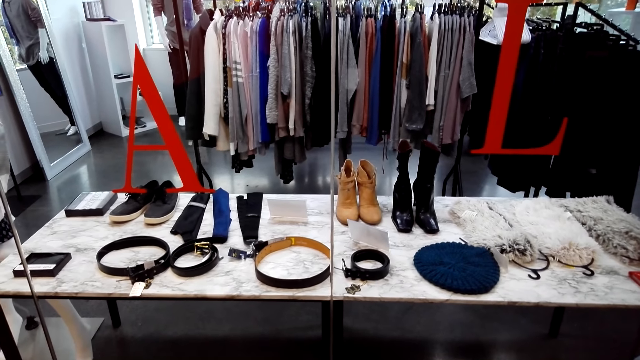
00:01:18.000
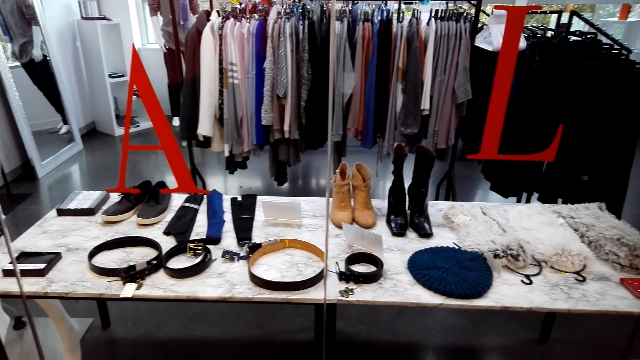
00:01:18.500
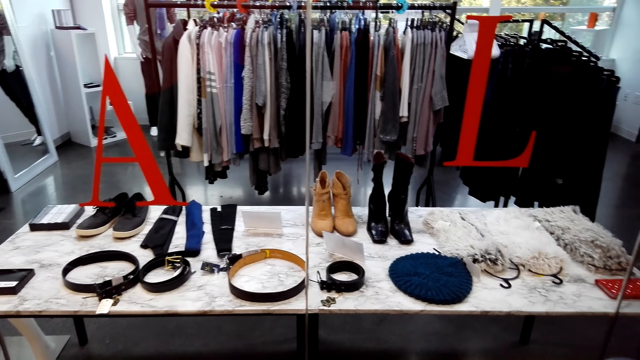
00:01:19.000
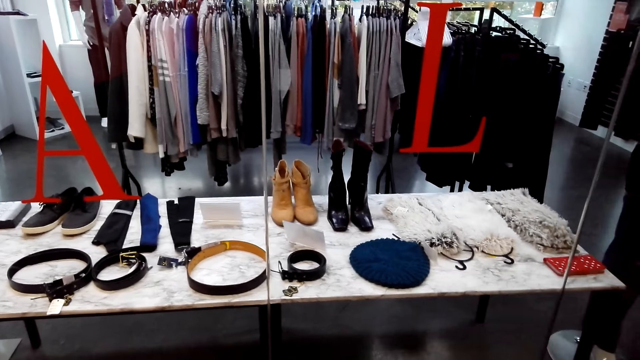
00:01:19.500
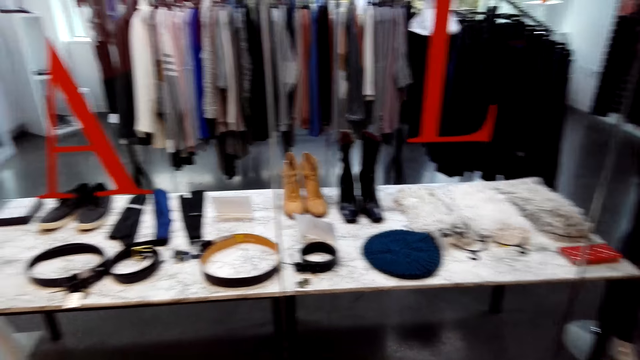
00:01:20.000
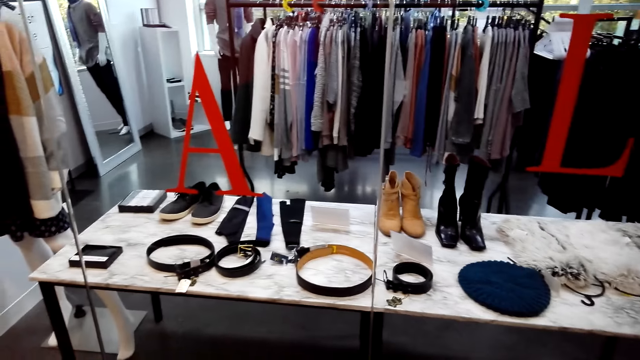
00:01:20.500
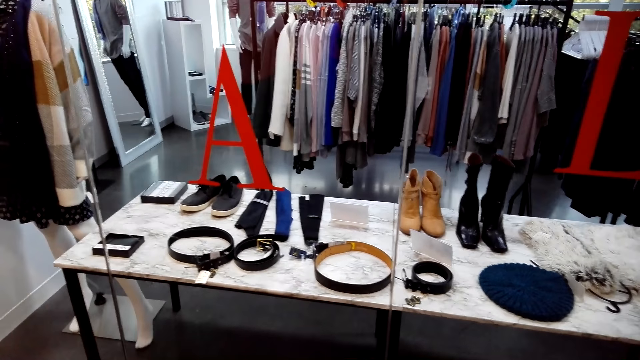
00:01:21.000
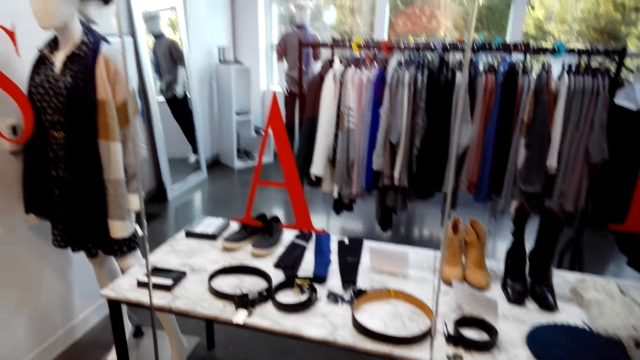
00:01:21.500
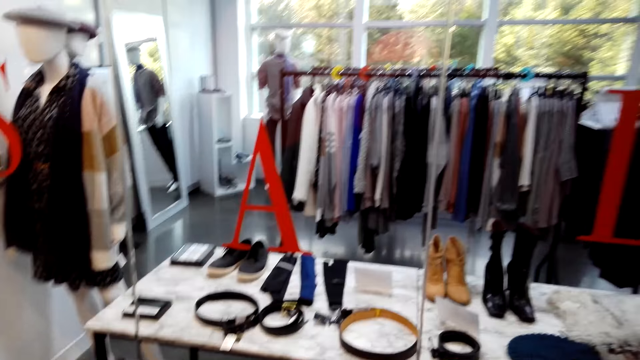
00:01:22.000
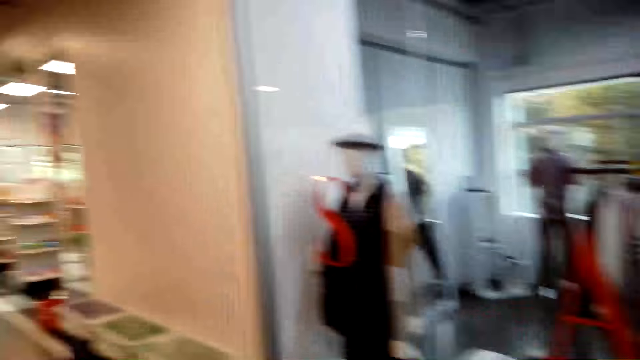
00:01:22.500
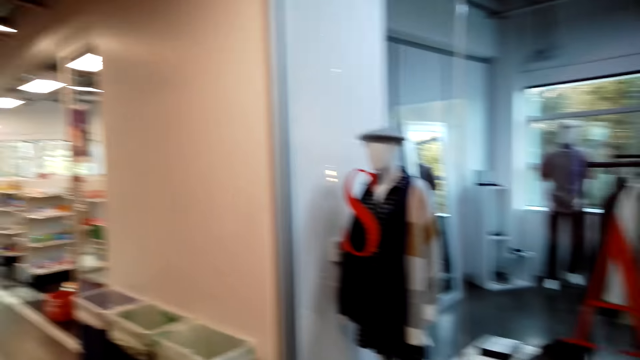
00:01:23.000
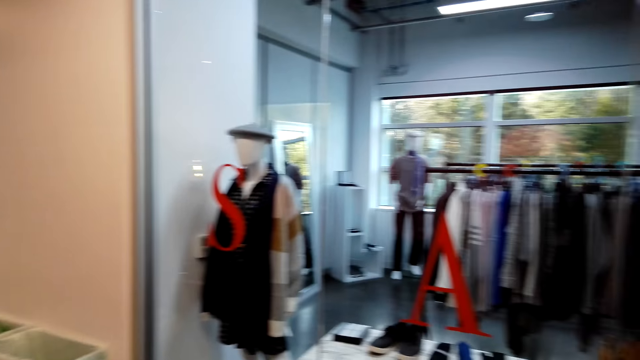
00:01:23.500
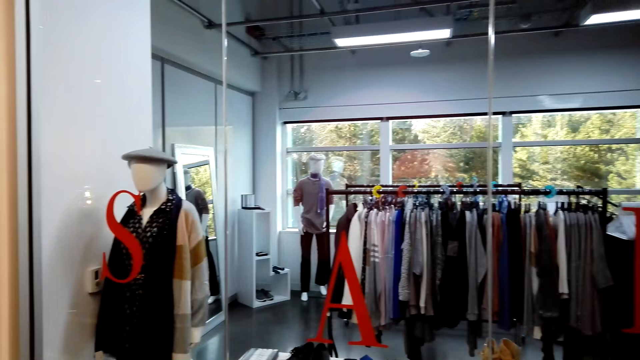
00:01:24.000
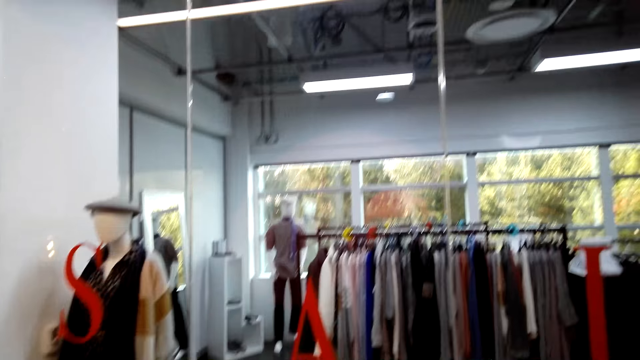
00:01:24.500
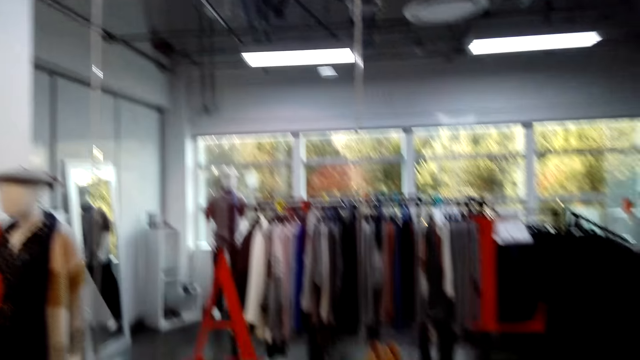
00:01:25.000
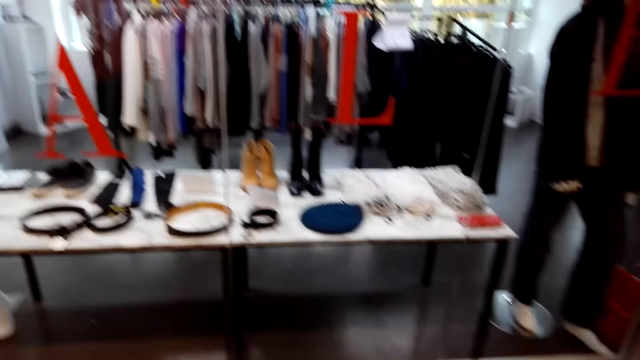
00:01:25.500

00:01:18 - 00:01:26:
The camera wearer looks around.

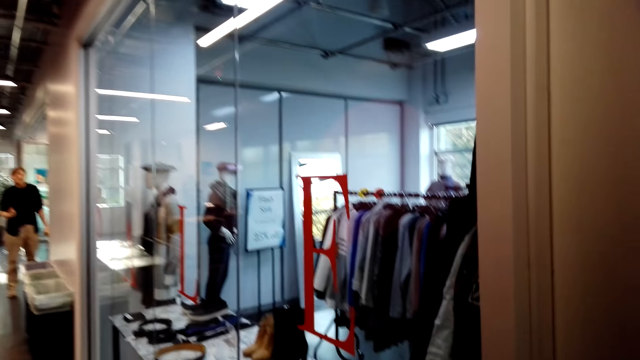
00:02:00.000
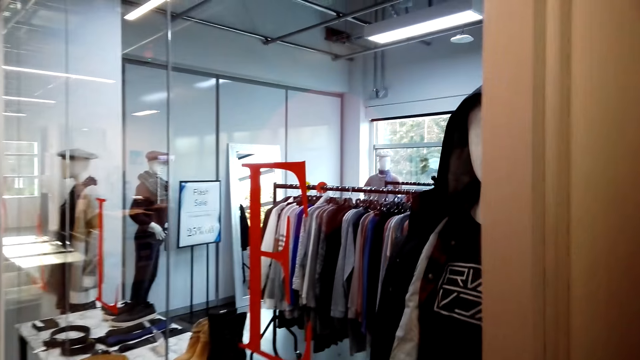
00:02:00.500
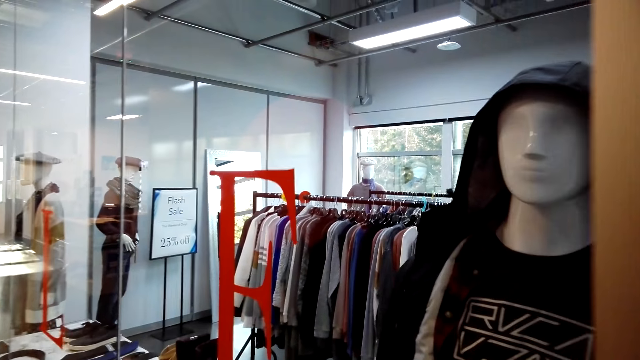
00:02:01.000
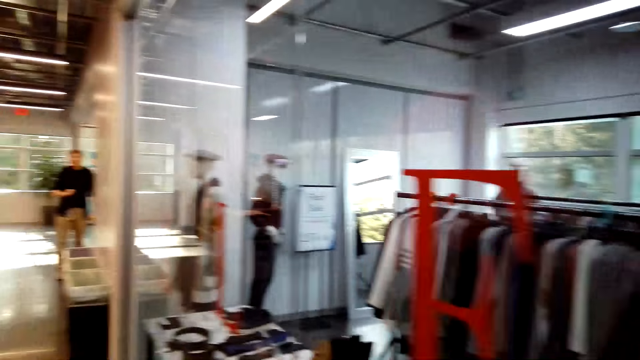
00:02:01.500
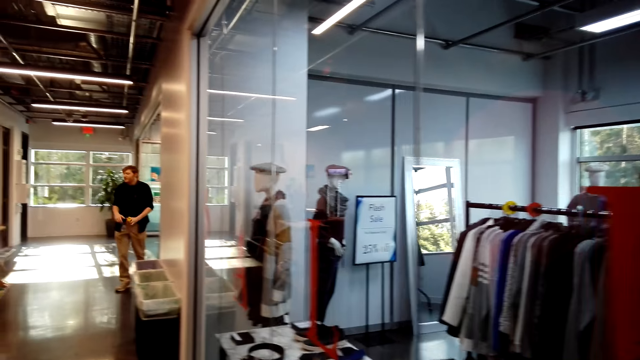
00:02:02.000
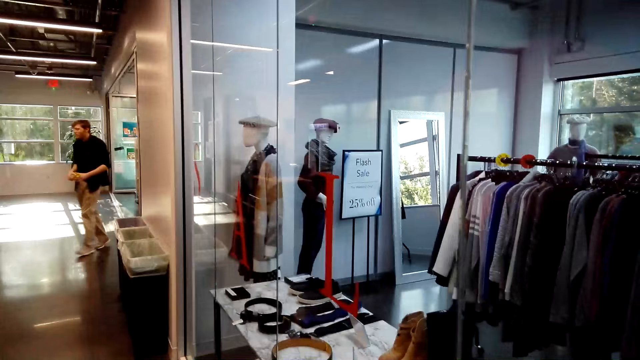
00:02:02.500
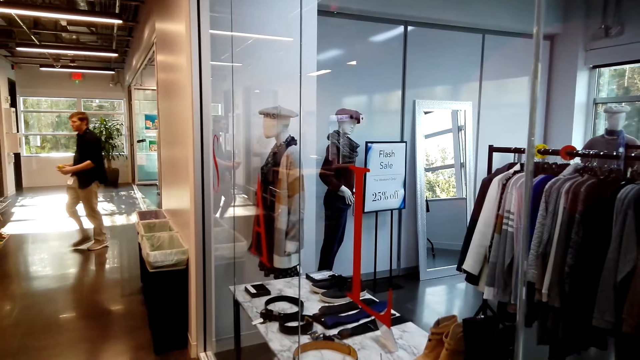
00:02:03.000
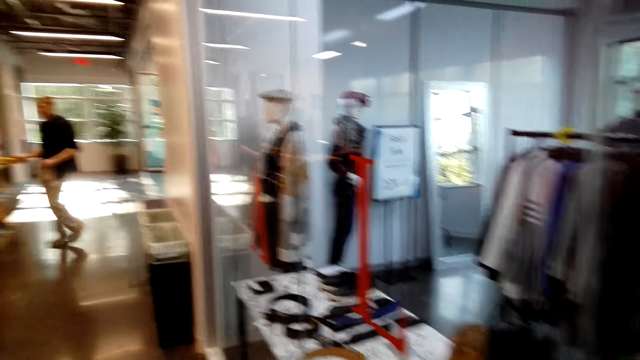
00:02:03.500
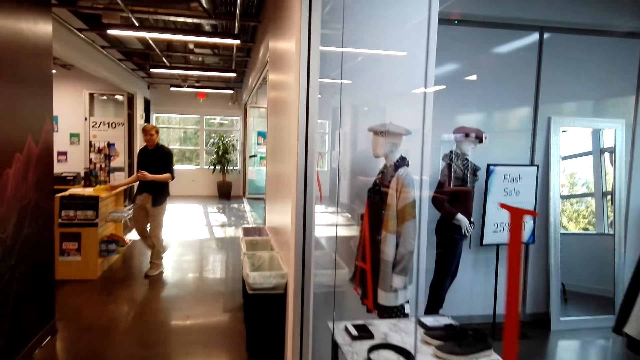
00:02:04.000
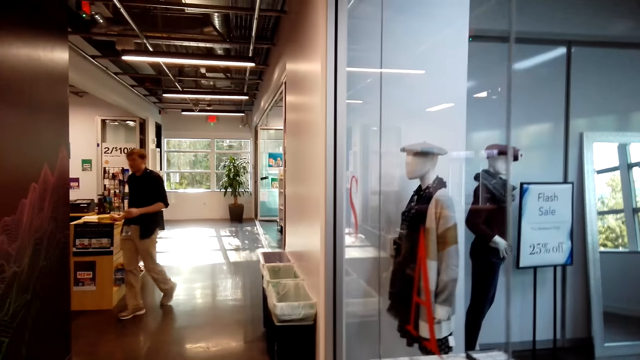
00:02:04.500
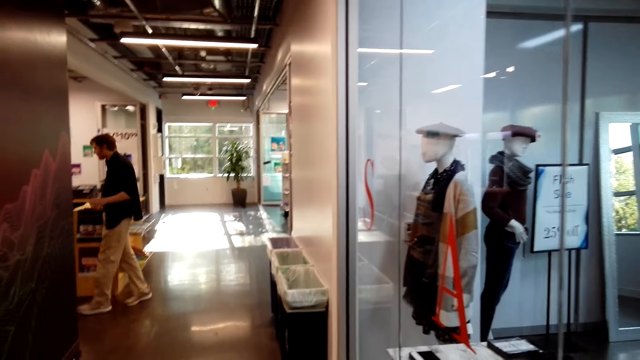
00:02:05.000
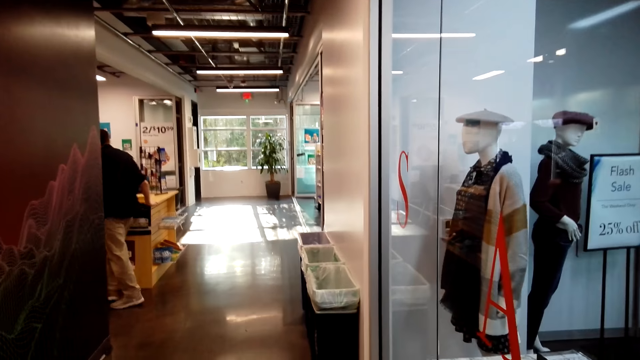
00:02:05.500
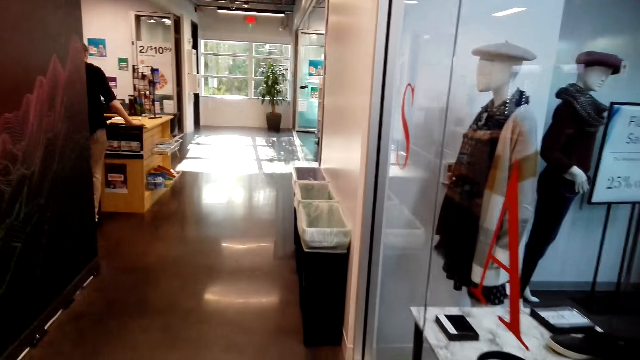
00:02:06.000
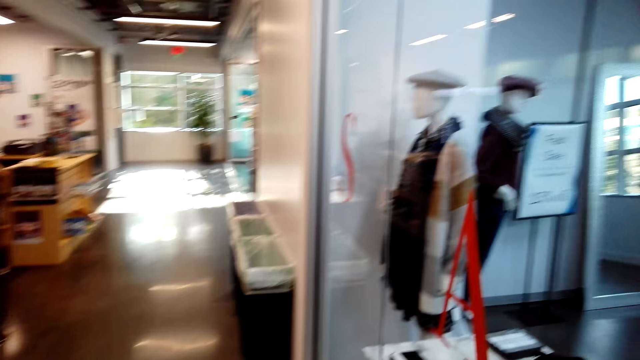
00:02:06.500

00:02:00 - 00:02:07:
The camera wearer walks around.

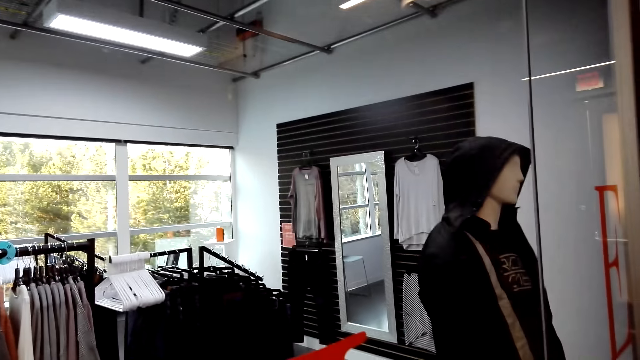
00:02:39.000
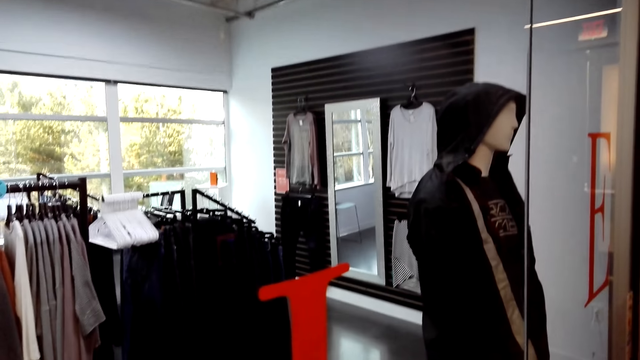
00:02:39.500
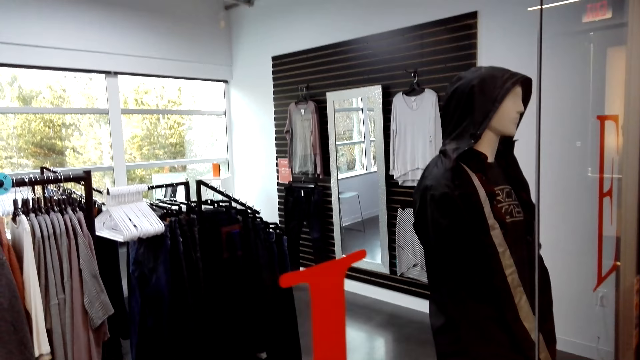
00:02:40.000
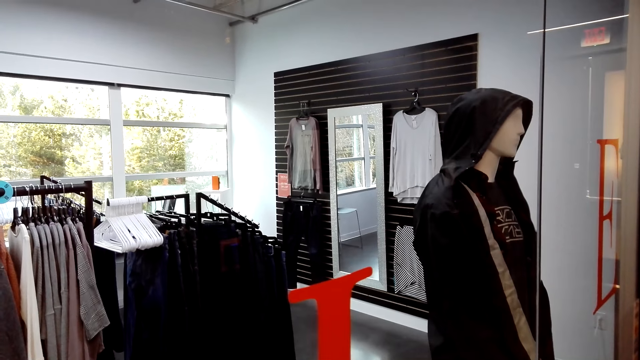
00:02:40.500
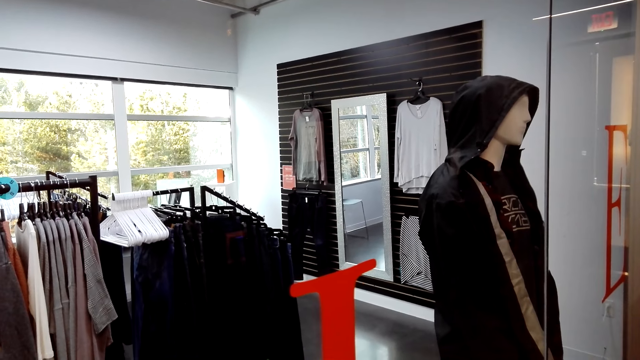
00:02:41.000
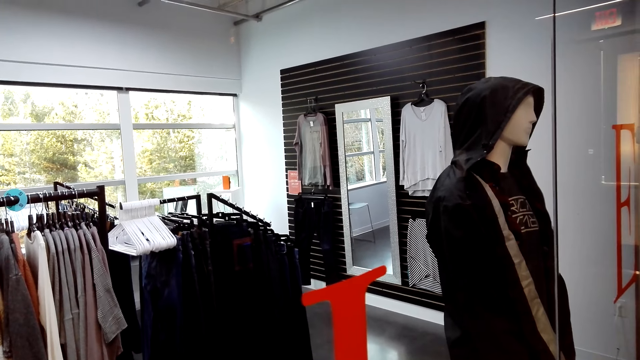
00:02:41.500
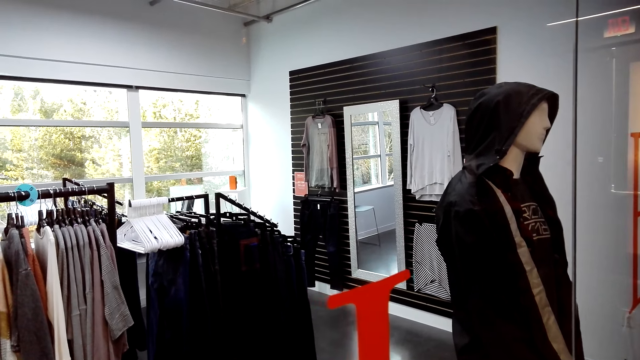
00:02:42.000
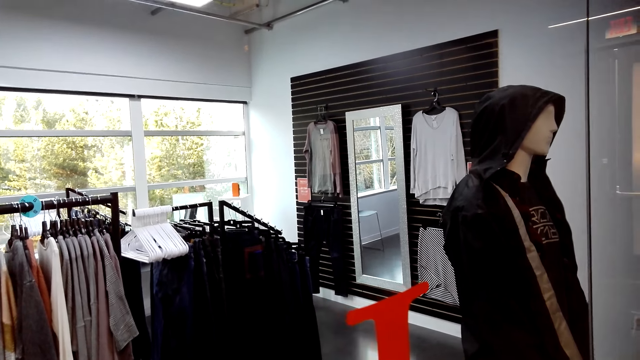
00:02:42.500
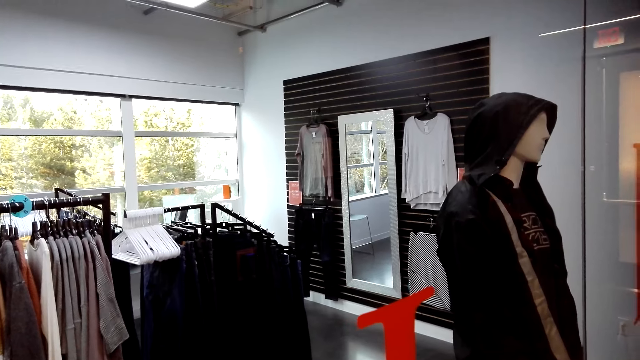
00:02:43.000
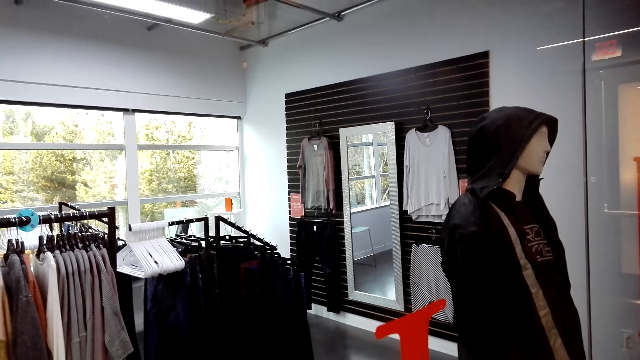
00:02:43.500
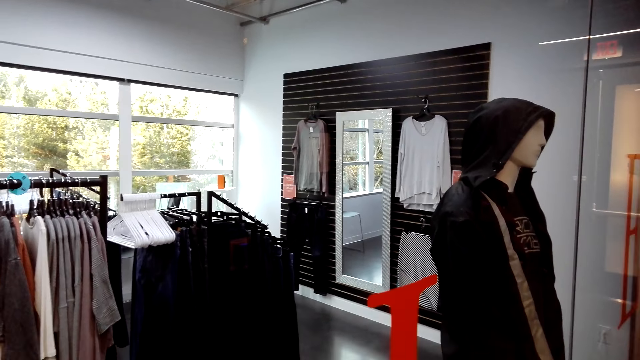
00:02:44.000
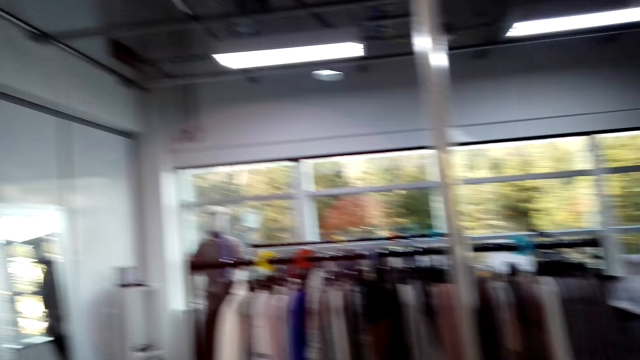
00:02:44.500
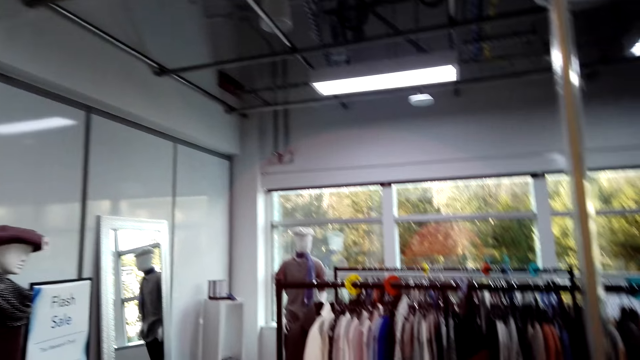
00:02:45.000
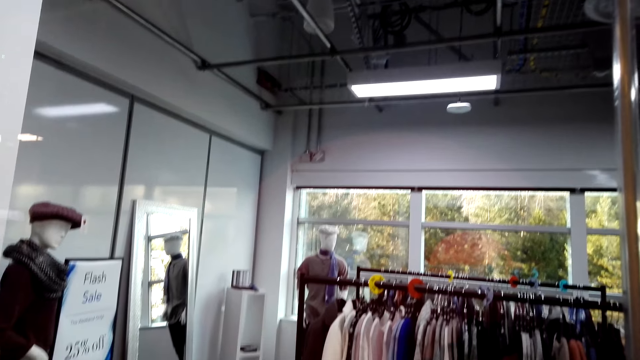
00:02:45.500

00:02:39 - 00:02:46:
The camera wearer looks around.
